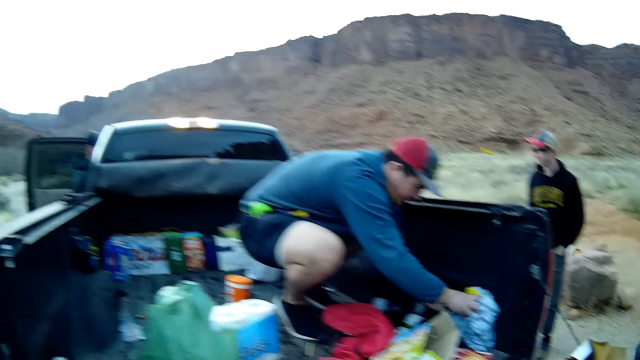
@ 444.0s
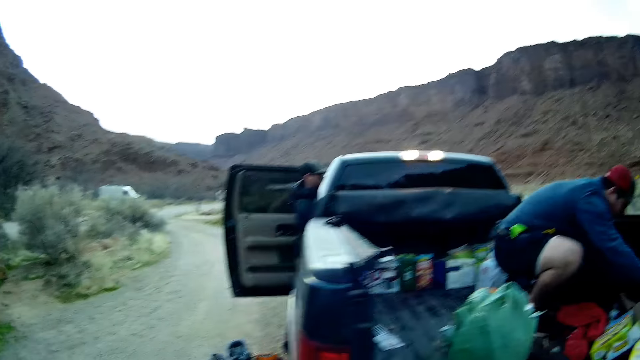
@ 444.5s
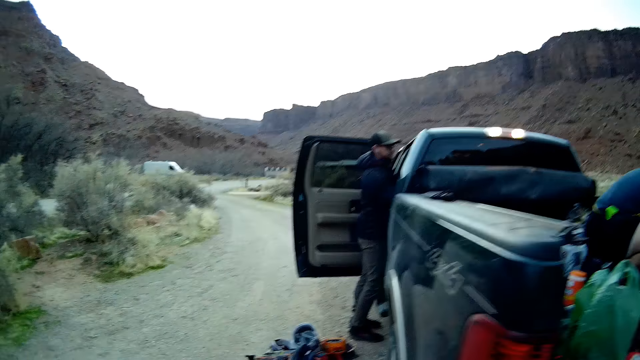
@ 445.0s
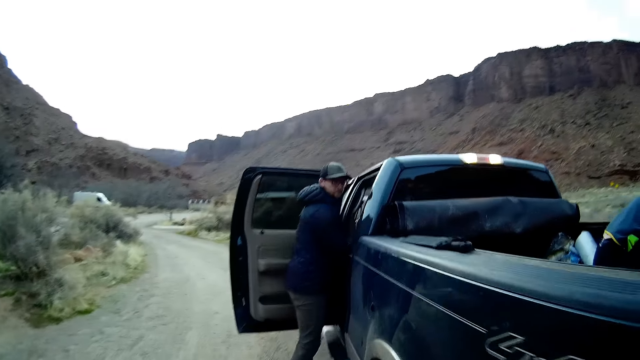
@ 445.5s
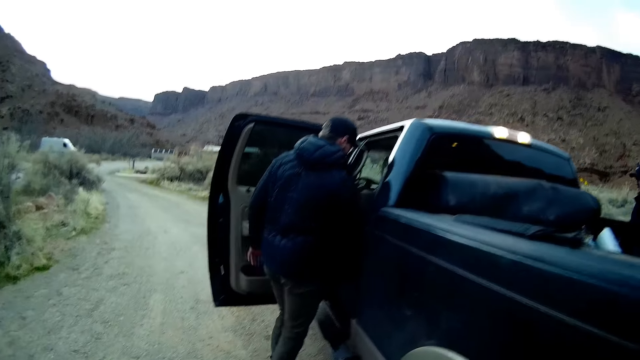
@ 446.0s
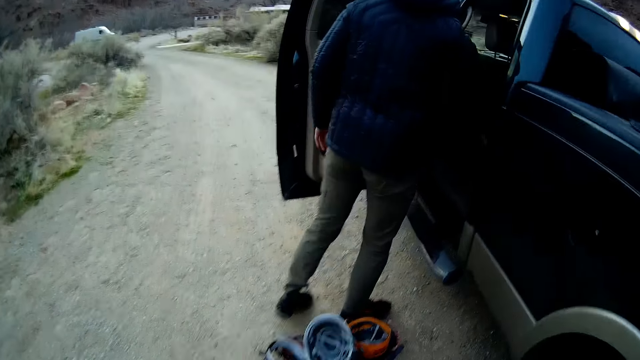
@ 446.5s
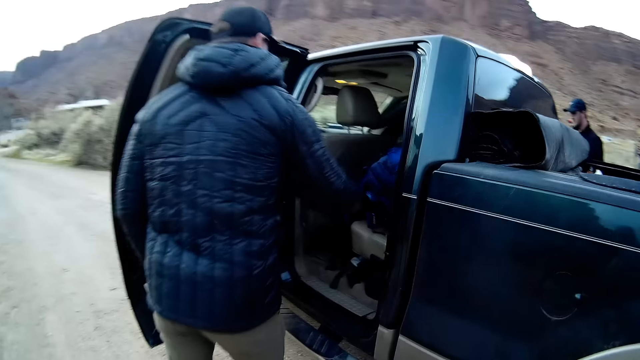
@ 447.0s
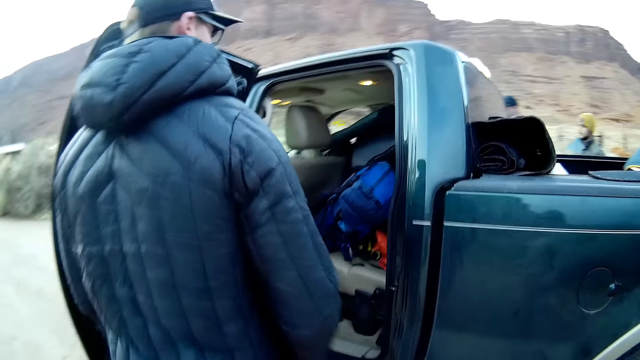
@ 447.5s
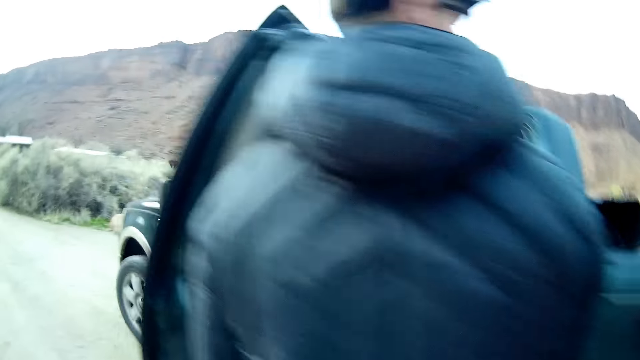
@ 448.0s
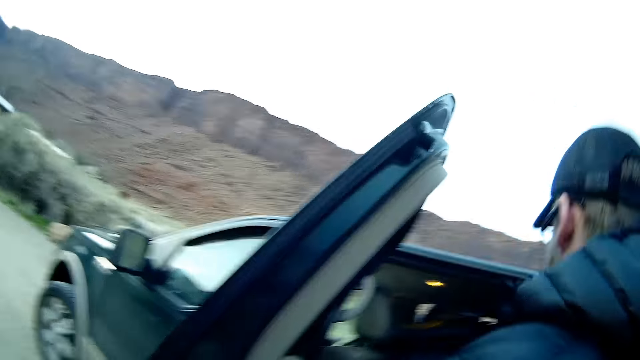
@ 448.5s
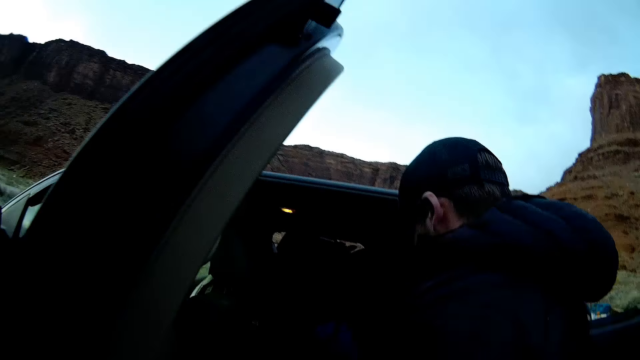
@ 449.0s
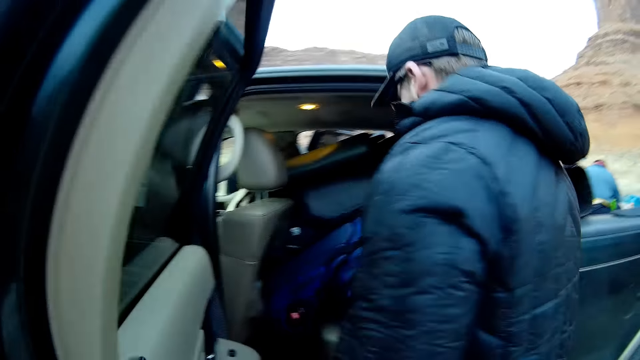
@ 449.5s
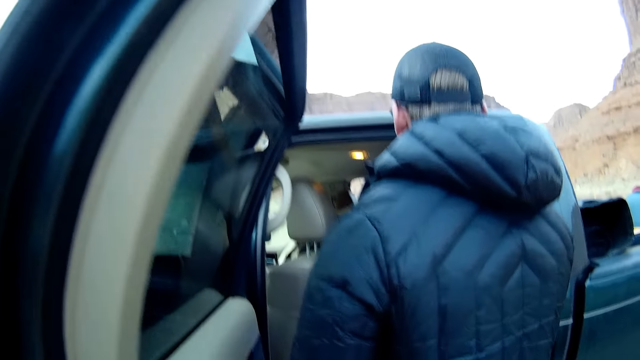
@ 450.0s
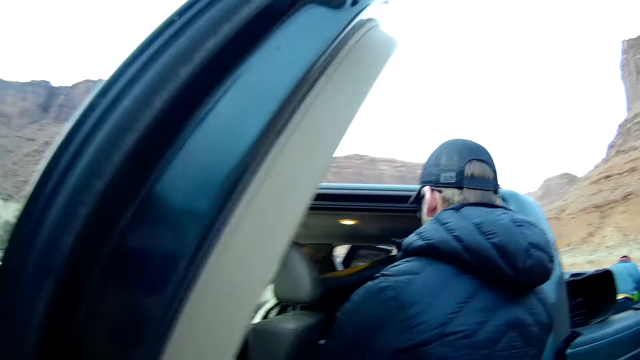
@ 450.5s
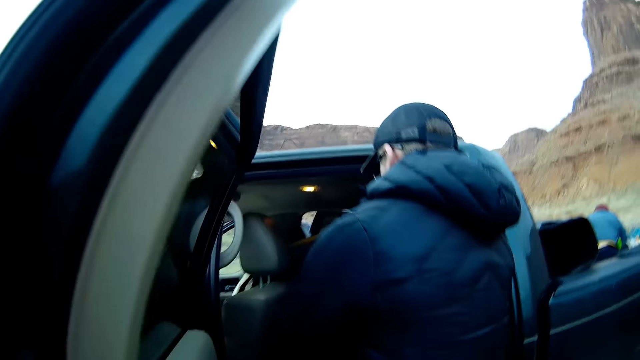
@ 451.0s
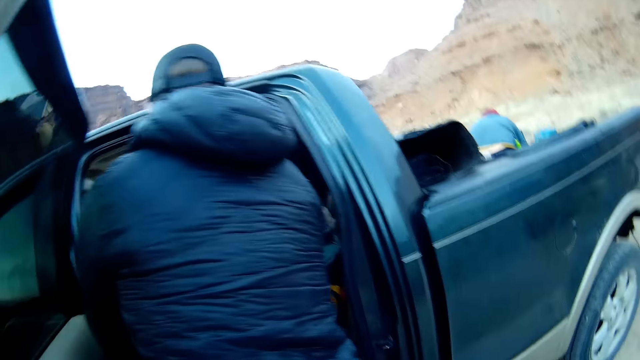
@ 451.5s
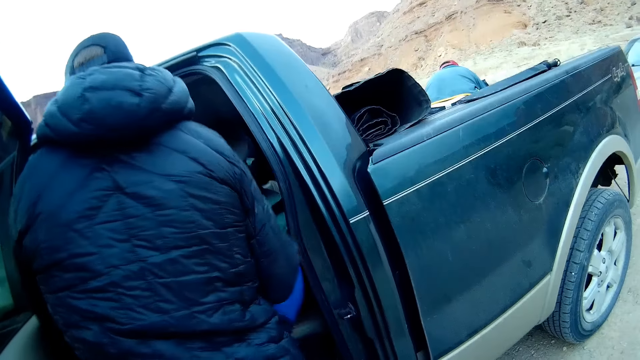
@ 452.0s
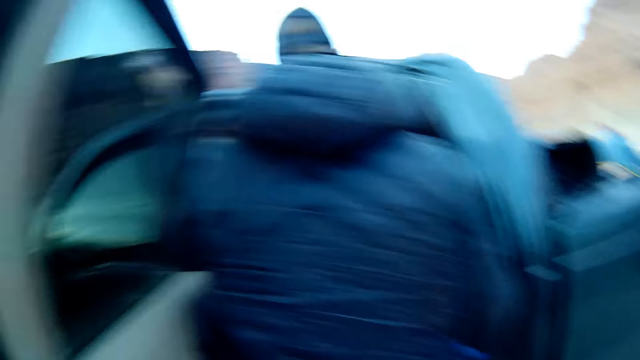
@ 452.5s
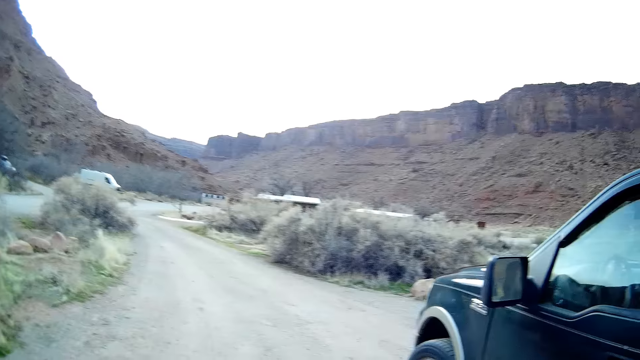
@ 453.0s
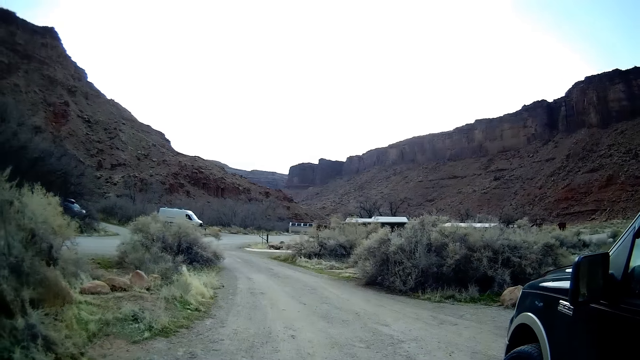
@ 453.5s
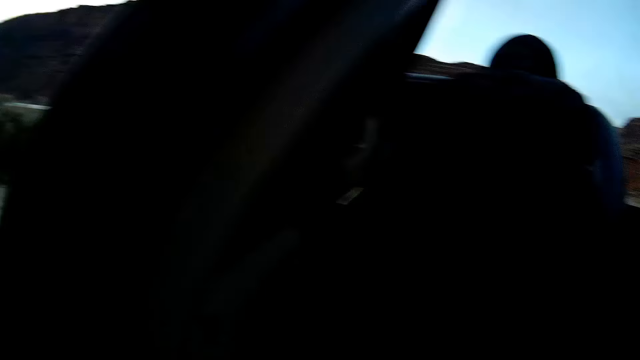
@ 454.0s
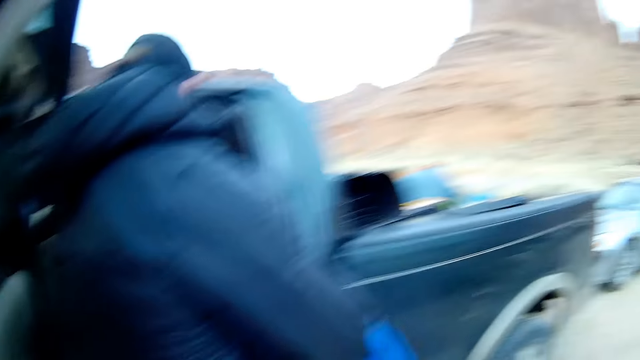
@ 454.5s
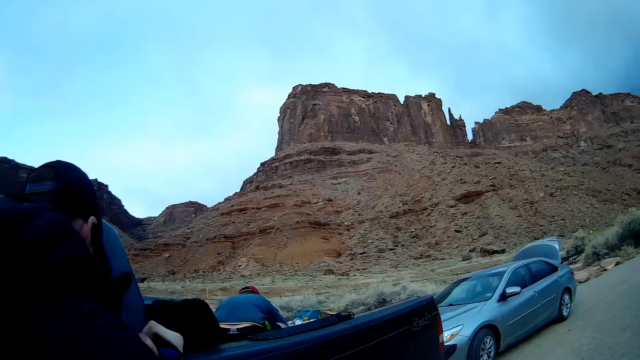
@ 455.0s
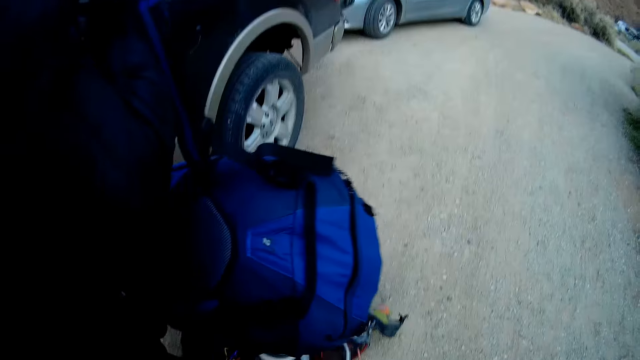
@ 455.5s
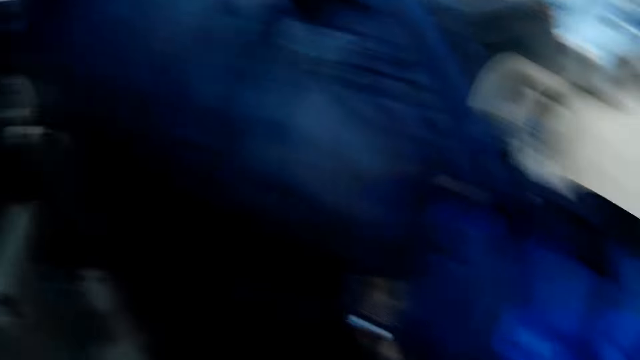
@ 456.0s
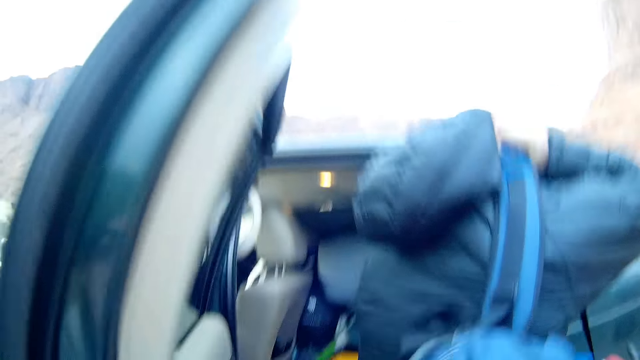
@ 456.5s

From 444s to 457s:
A man picks up the cloth. The camera wearer walks to the other side of the pickup. They stare at another man. They walk closer to the other man. The other man steps backwards from the pickup. The camera wearer stares around the pickup. The other man steps closer to the pickup. The other man takes a bag from the pickup. The camera wearer stares around the pickup, stares at the road, and stares at the other man. The other man carries the bag along the pickup.

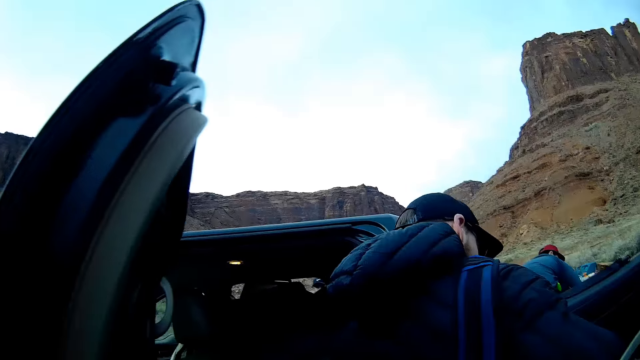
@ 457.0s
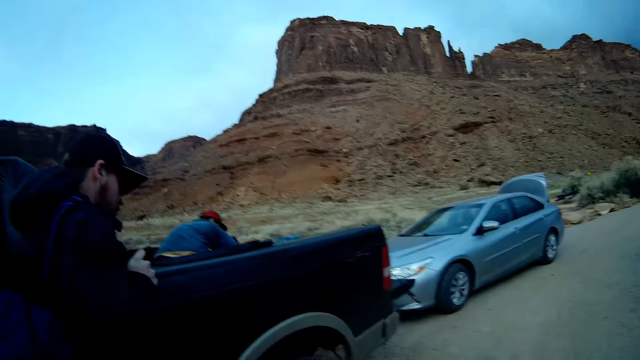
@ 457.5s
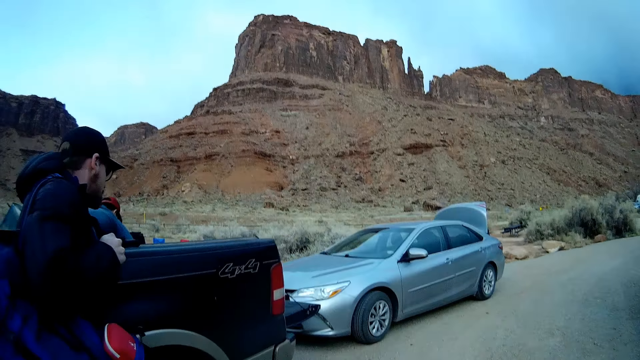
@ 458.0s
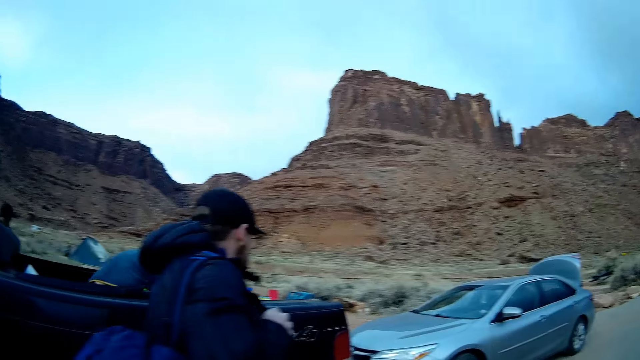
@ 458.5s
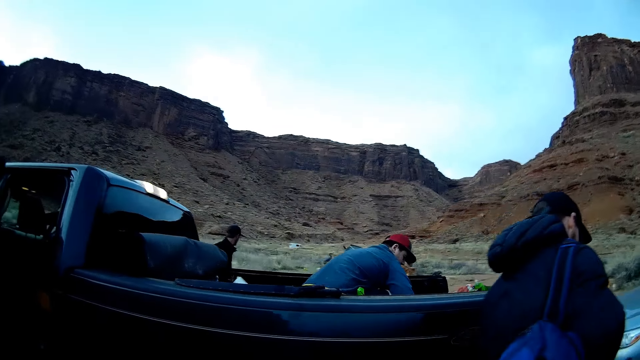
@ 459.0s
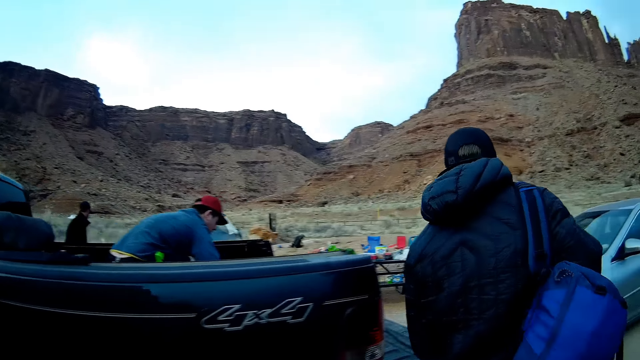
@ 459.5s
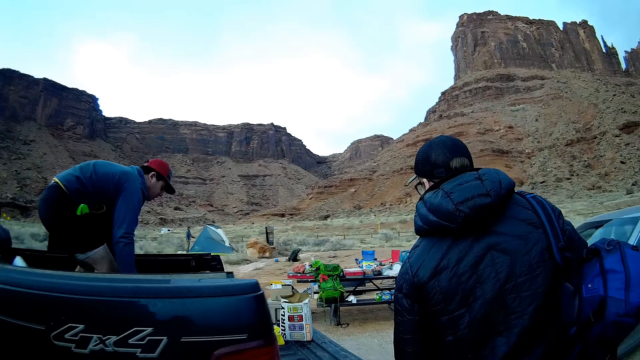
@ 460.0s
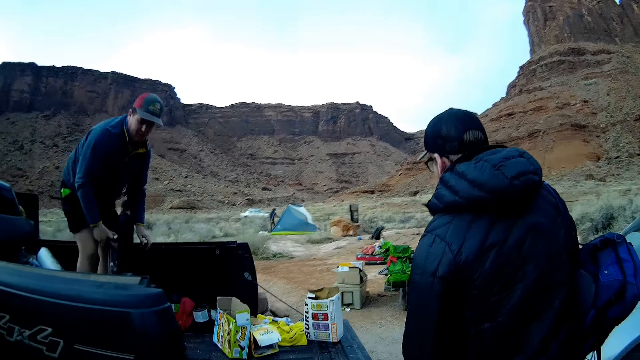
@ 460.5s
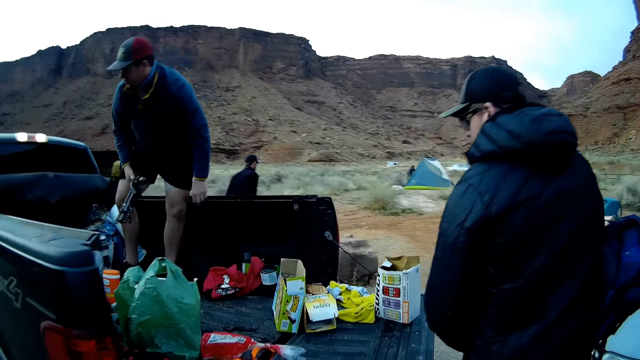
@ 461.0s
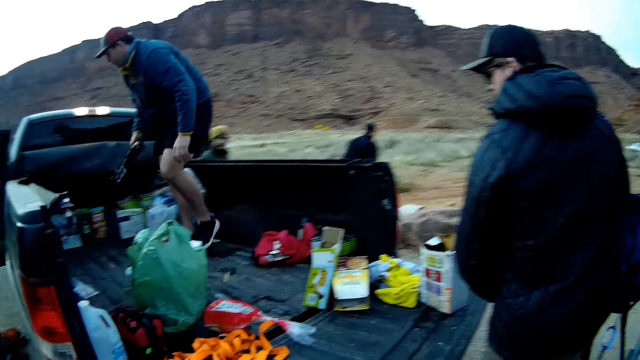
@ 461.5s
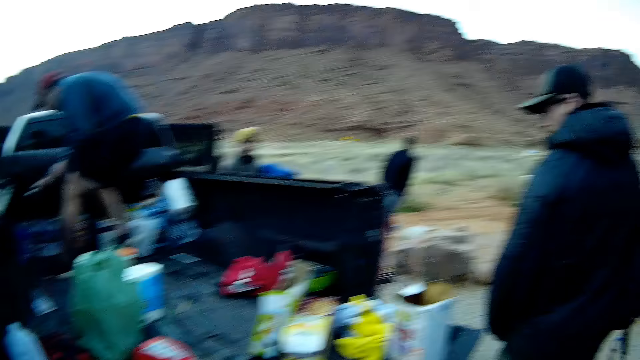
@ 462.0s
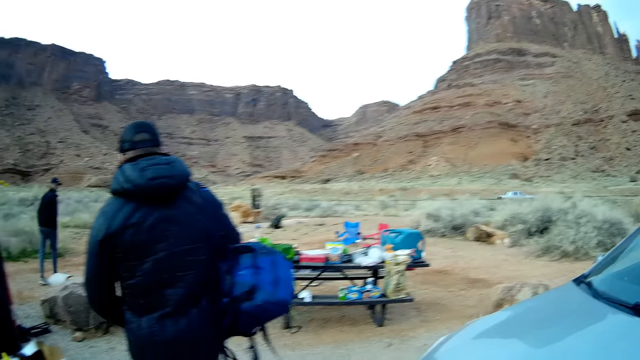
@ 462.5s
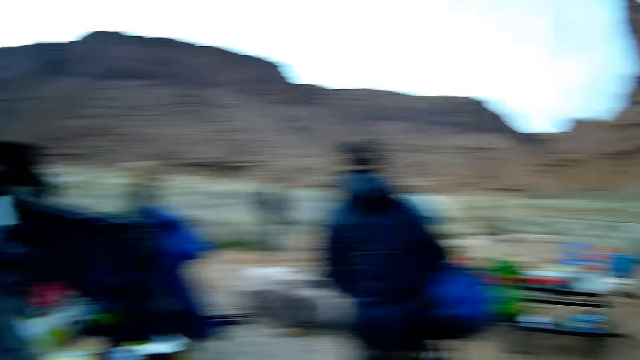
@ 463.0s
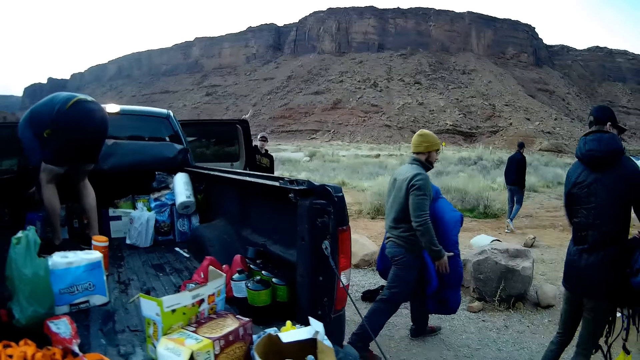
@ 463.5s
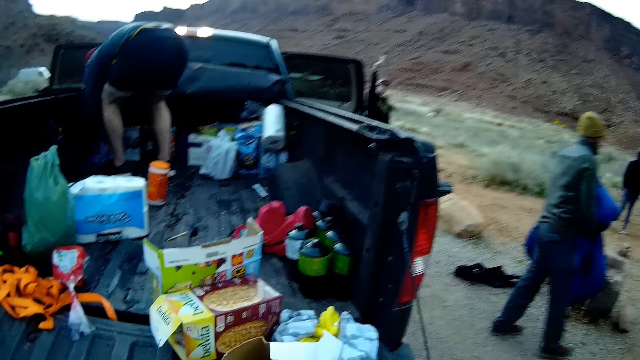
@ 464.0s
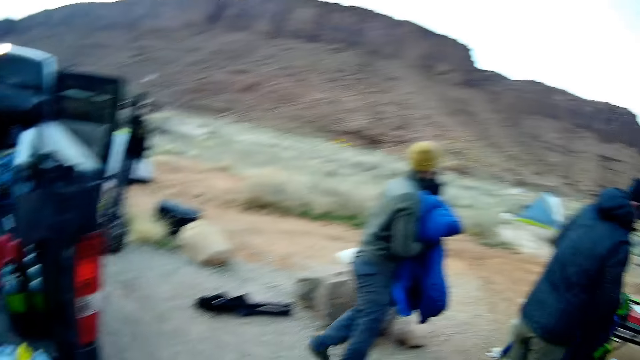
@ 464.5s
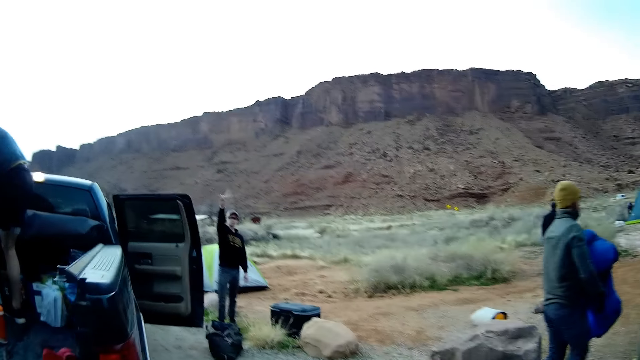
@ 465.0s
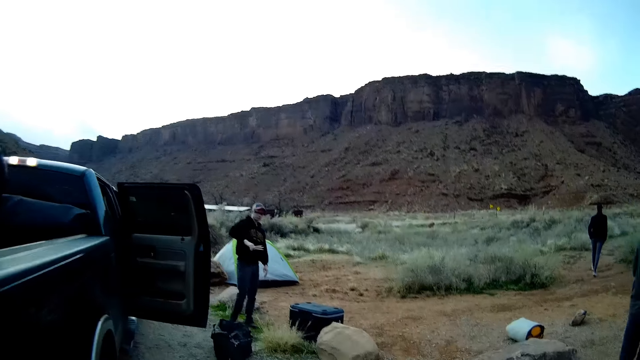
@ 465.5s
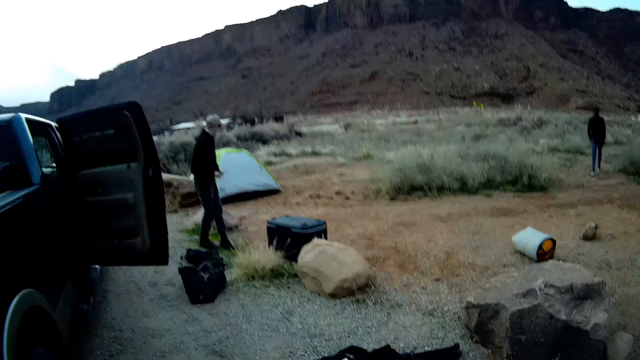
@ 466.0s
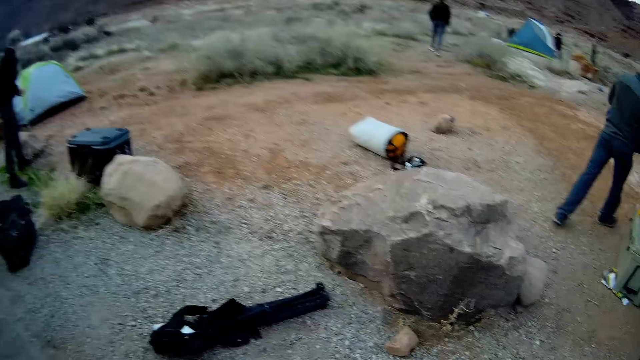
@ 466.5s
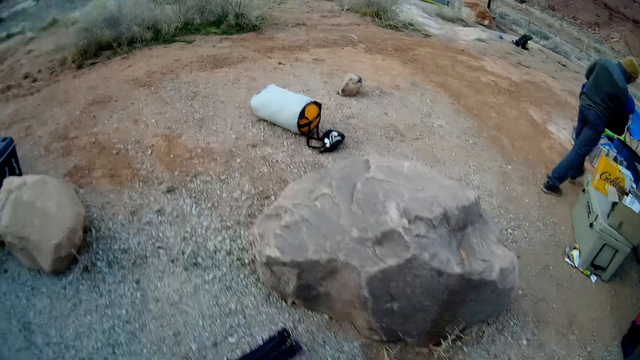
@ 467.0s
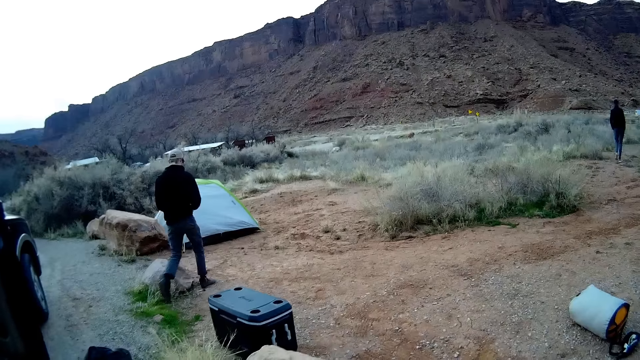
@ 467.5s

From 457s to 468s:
The camera wearer walks after a man. Another man shifts something in the pickup. Another man carries a duvet from the pickup. Another man calls the camera wearer with a gesture. The camera wearer walks to the tent with that man.
